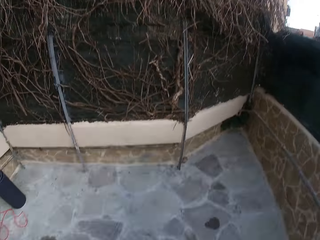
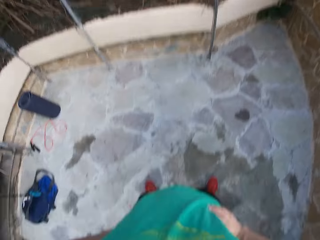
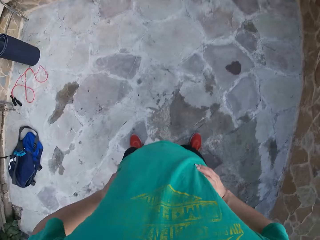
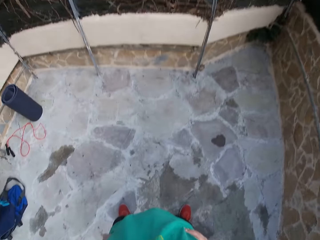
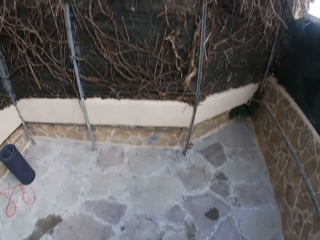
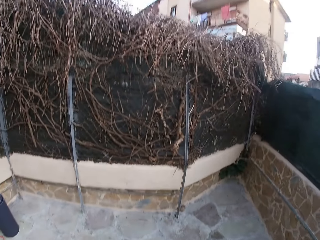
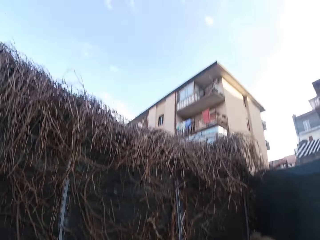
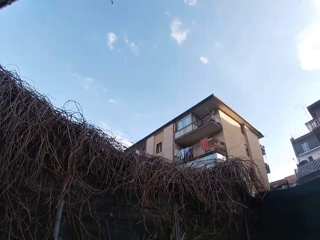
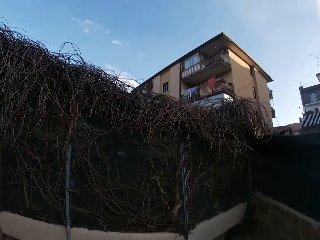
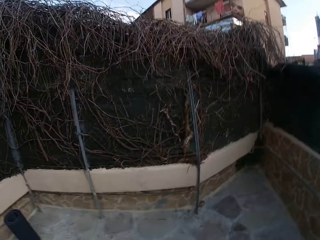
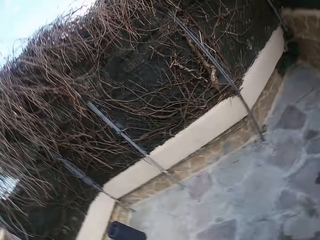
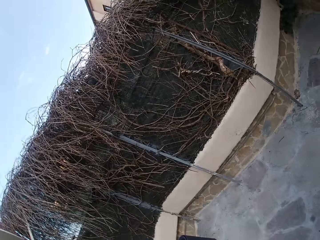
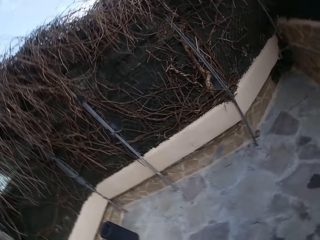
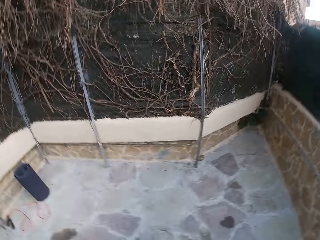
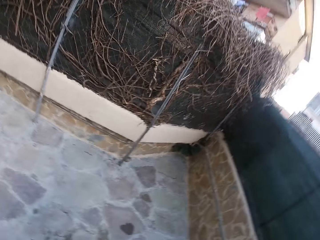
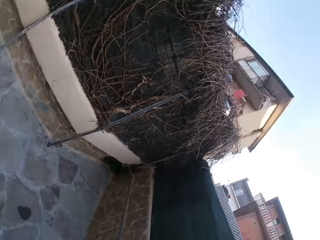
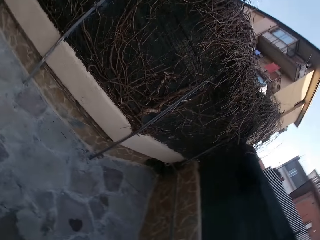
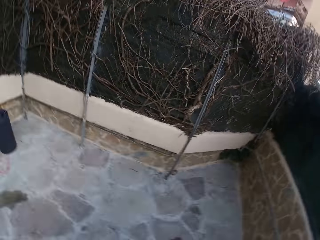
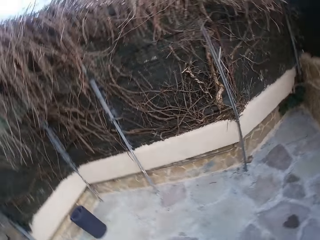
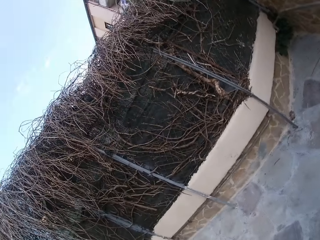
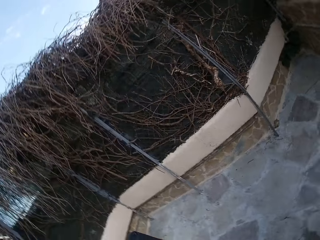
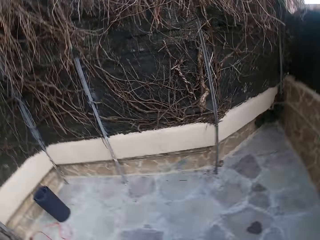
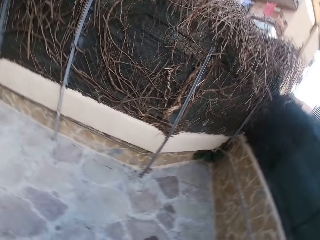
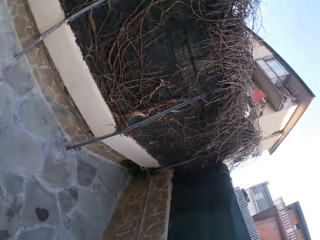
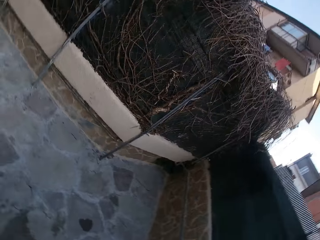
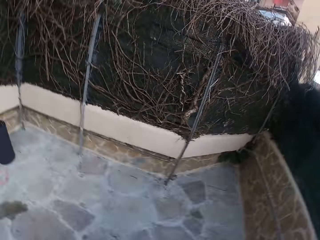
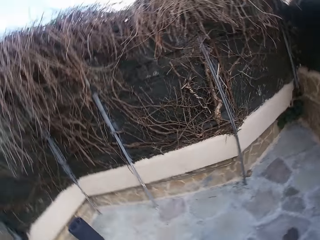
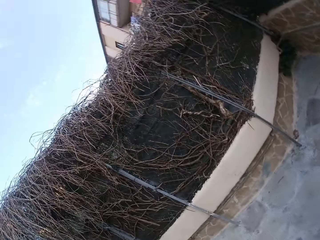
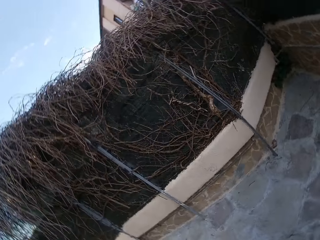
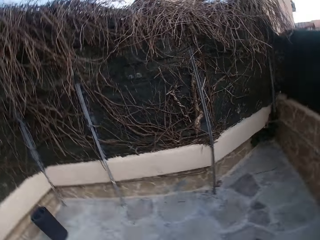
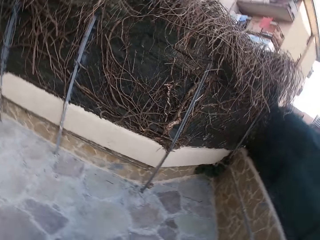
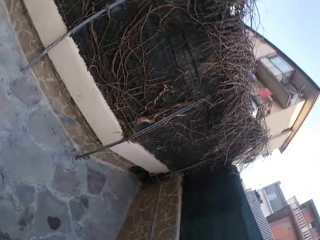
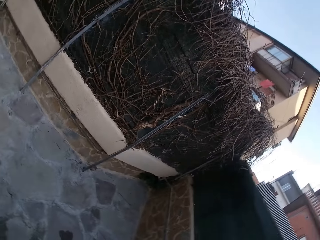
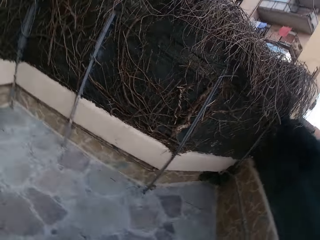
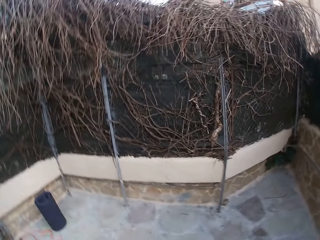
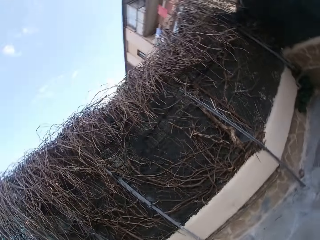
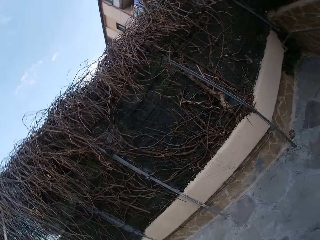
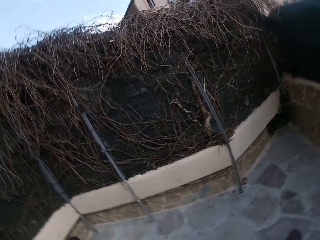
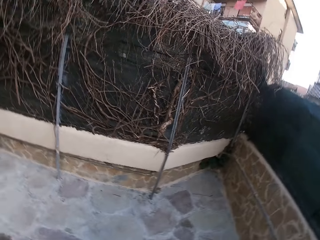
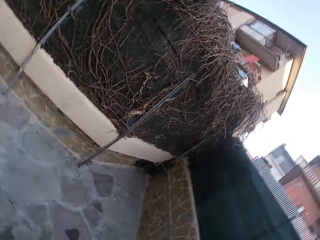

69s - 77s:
The camera wearer does side bends in the courtyard.

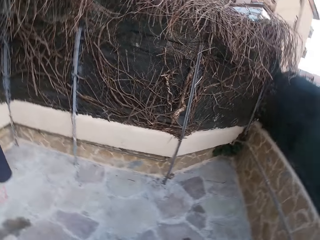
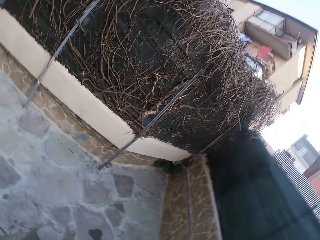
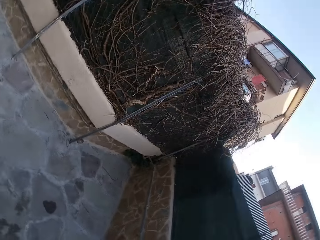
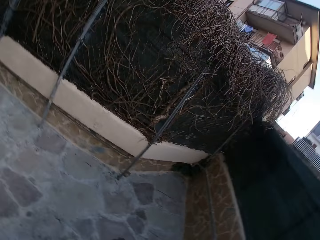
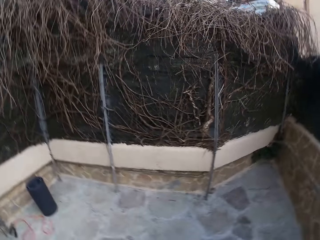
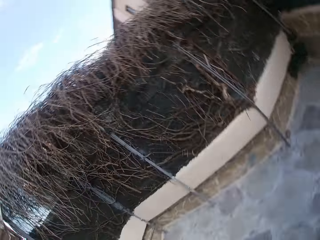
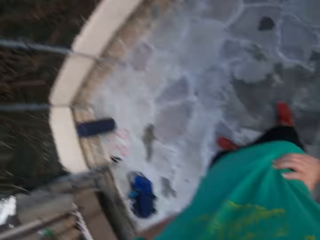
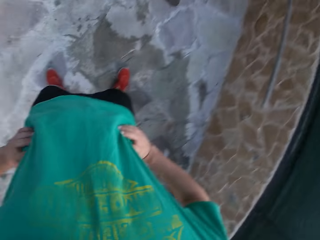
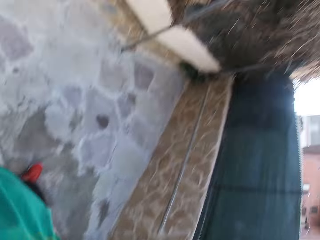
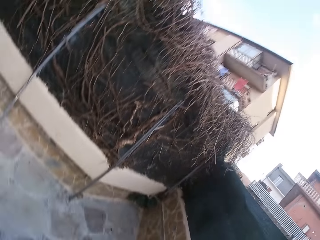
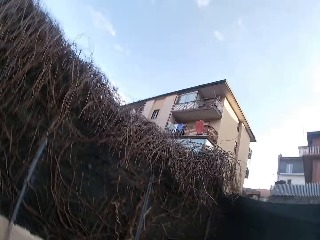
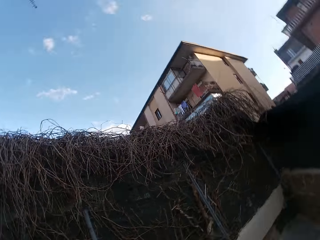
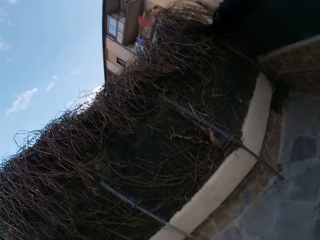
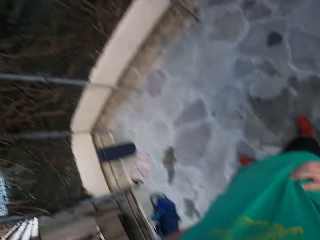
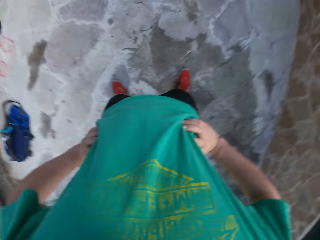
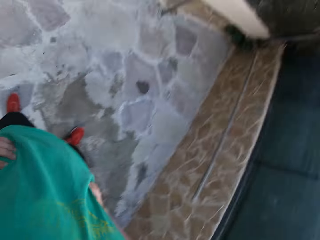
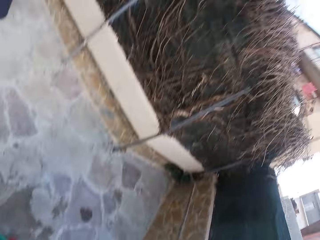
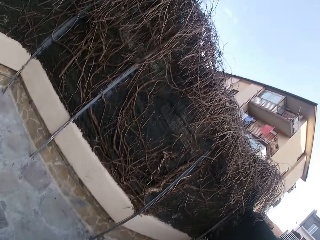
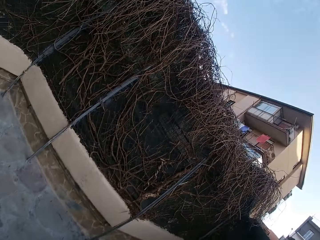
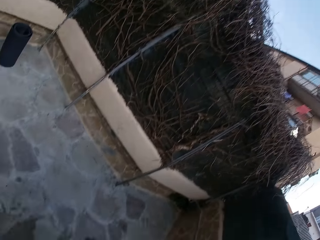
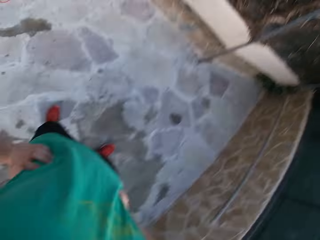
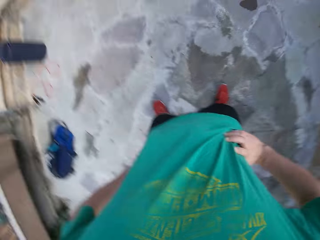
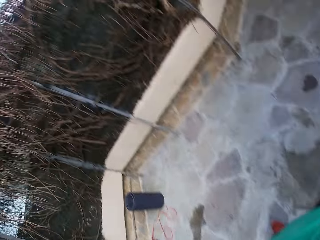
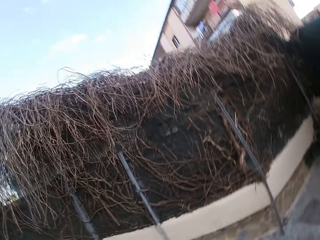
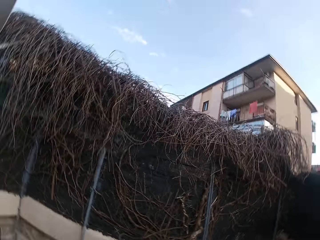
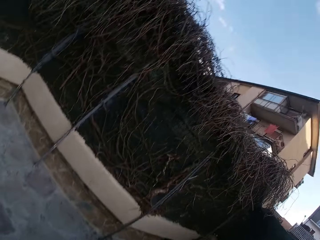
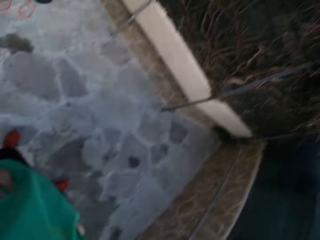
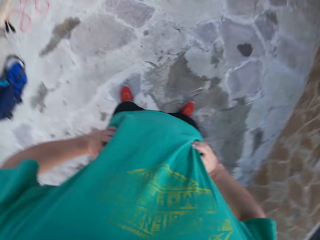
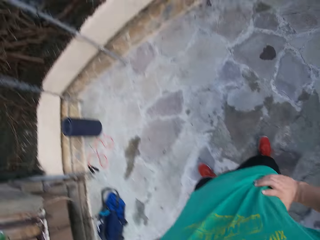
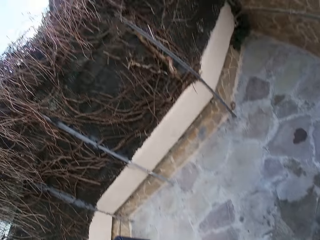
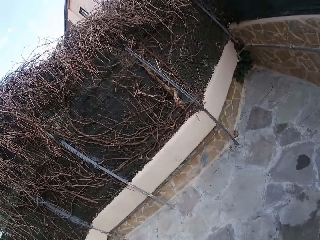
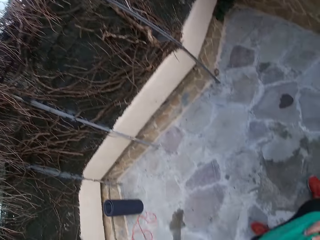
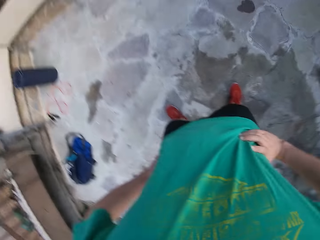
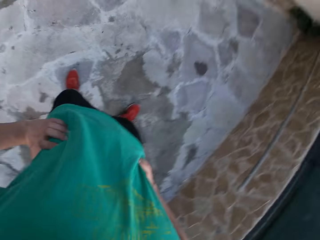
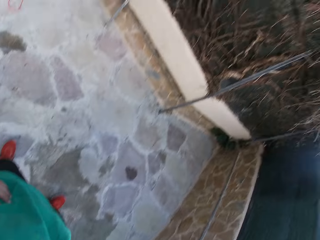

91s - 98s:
The camera wearer rotates his body in the courtyard.

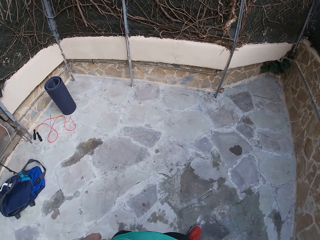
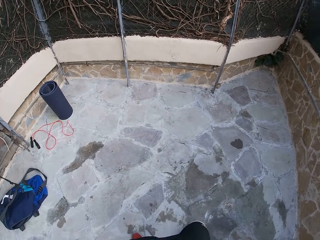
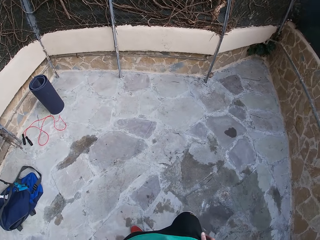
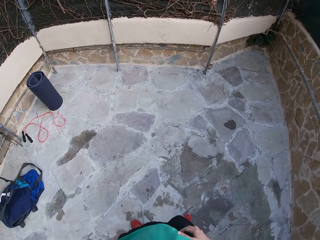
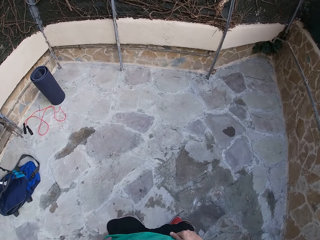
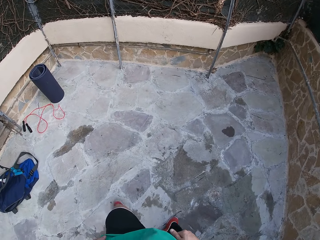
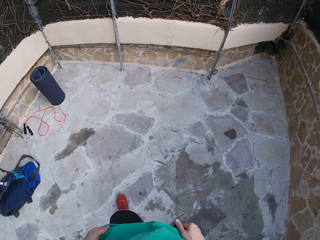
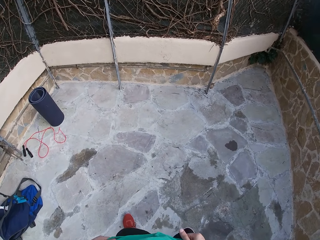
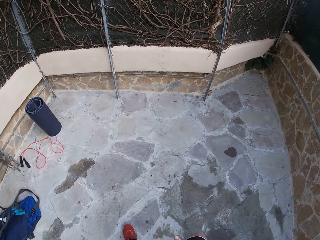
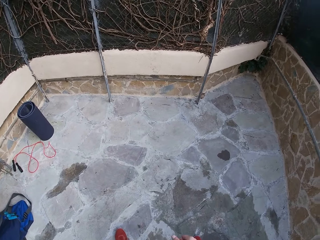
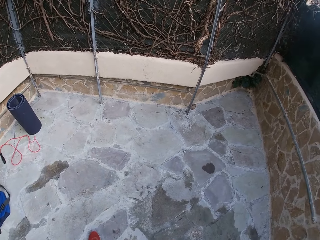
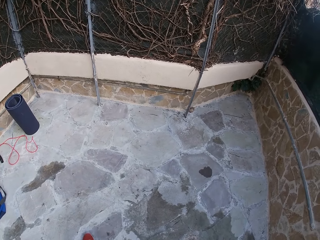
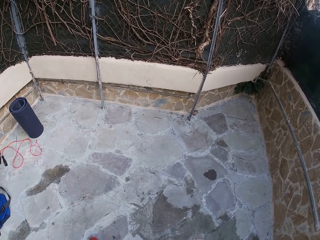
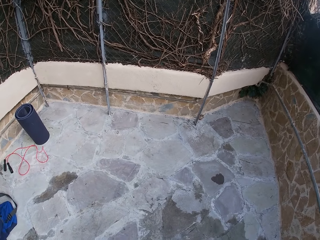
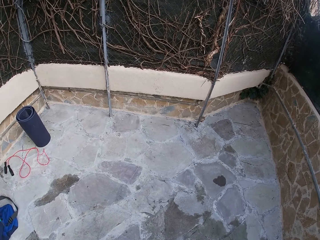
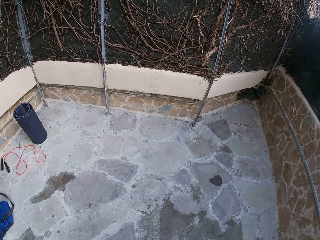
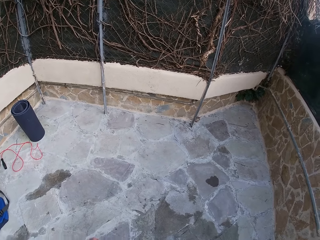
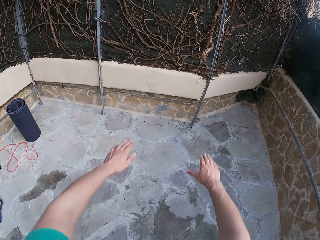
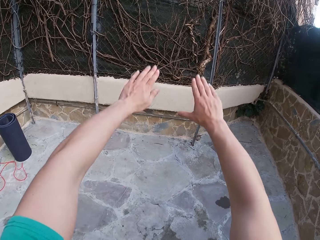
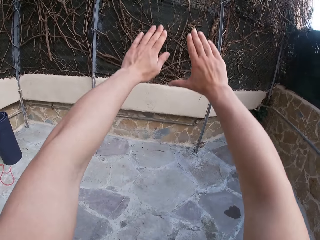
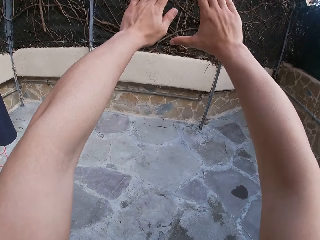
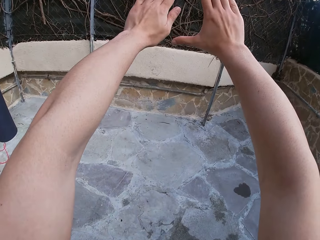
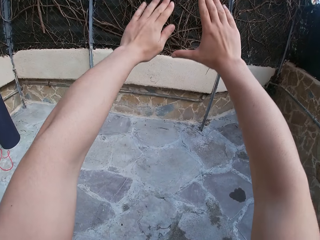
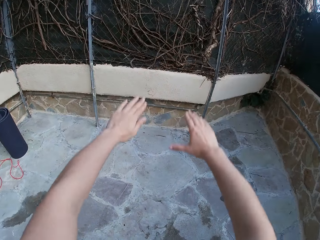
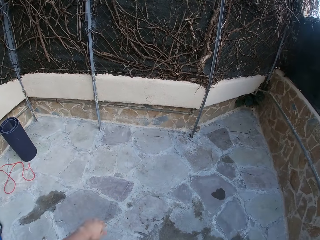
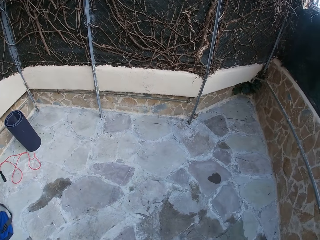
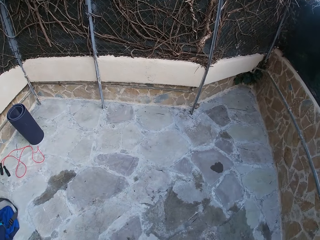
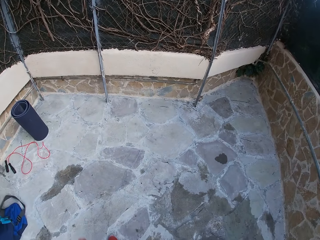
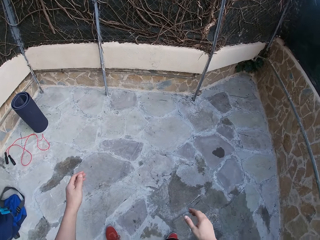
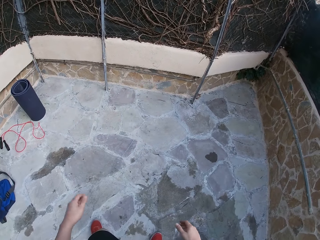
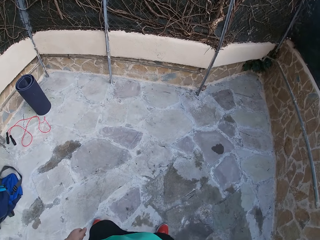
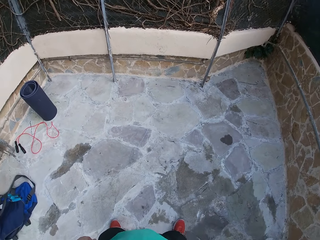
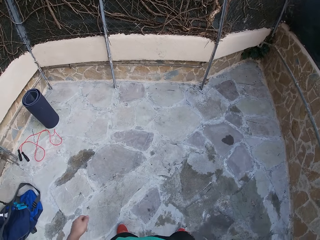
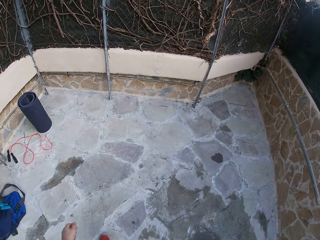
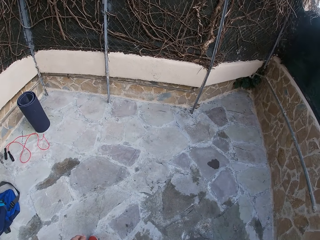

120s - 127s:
The camera wearer places his left foot slightly in front. He squats on the ground. He raises his hands and drops his hands.
